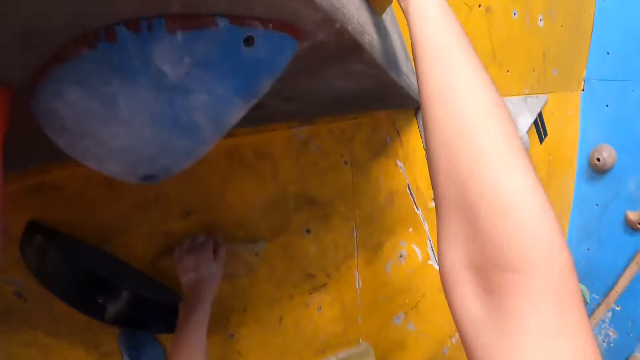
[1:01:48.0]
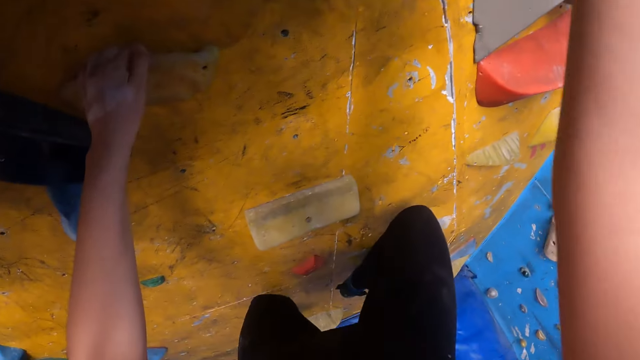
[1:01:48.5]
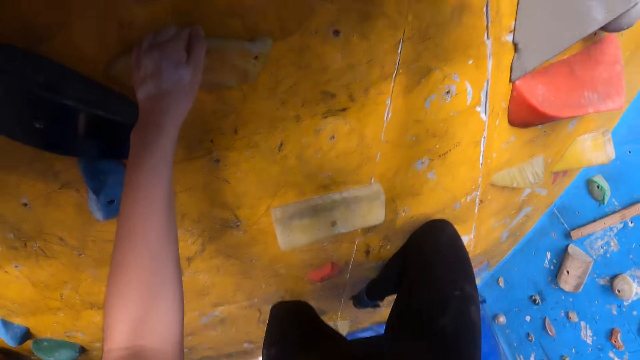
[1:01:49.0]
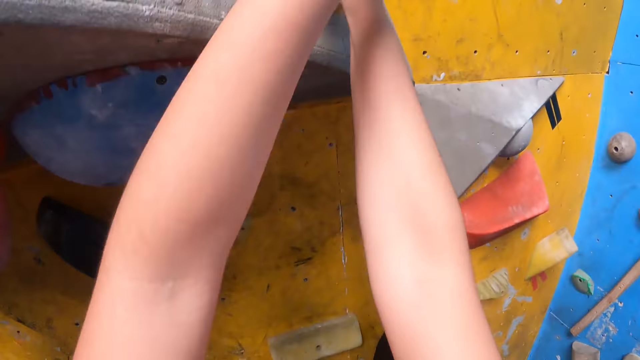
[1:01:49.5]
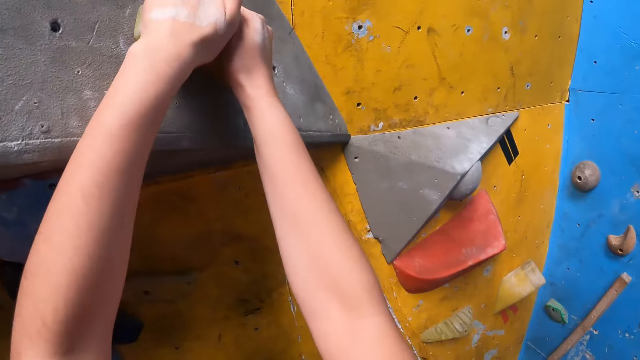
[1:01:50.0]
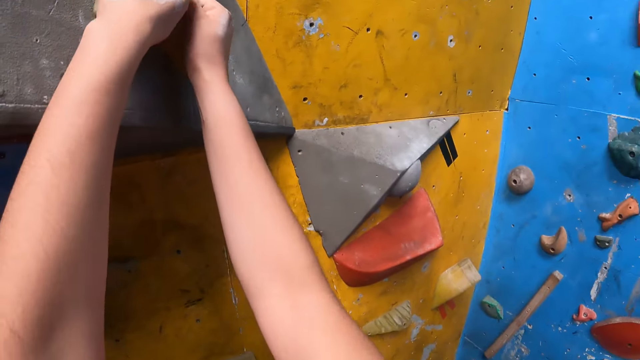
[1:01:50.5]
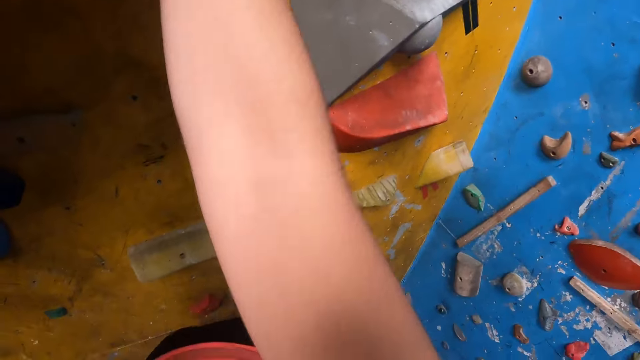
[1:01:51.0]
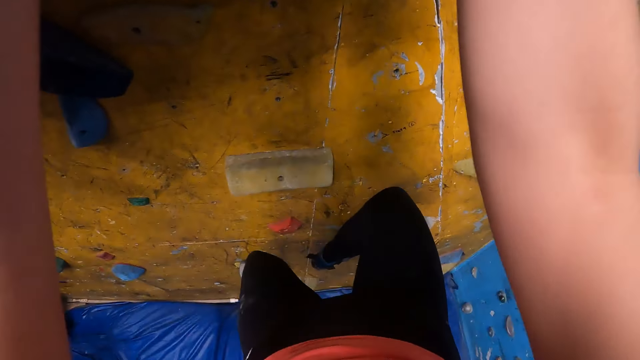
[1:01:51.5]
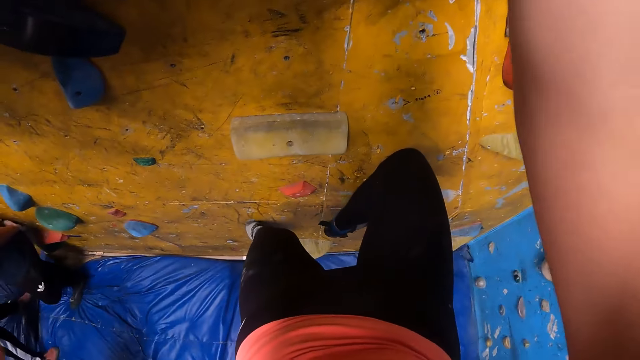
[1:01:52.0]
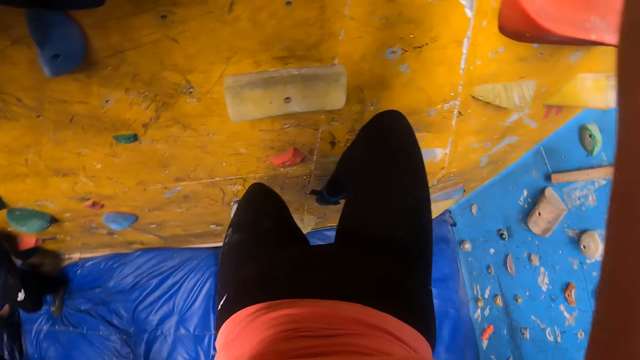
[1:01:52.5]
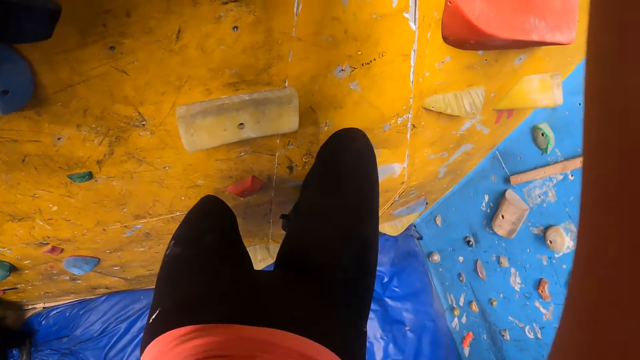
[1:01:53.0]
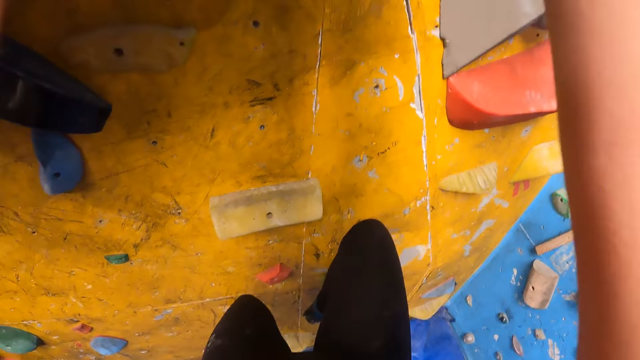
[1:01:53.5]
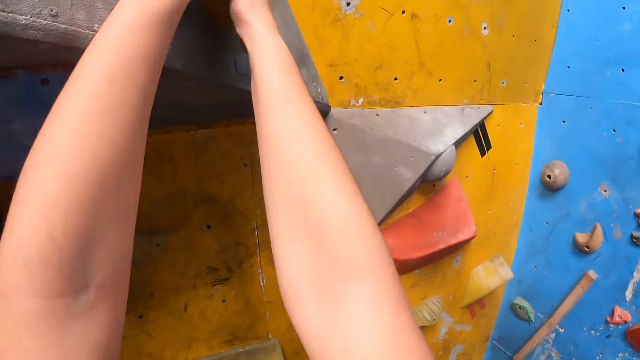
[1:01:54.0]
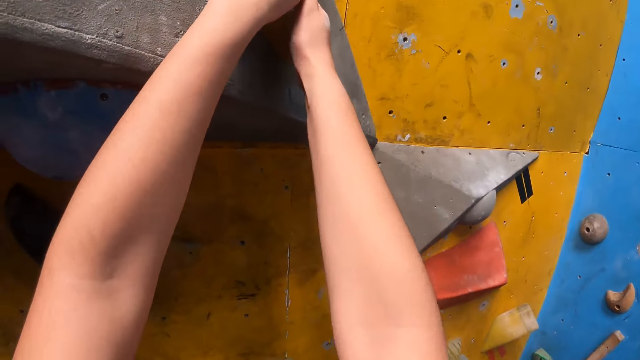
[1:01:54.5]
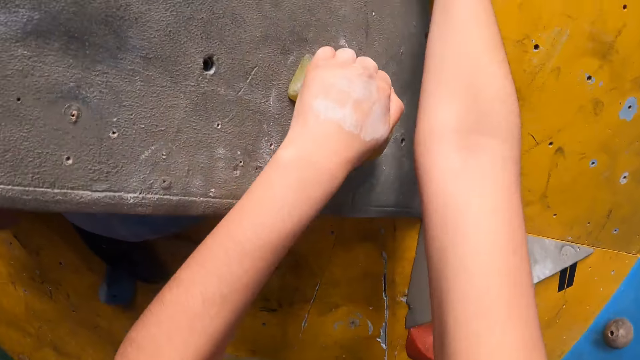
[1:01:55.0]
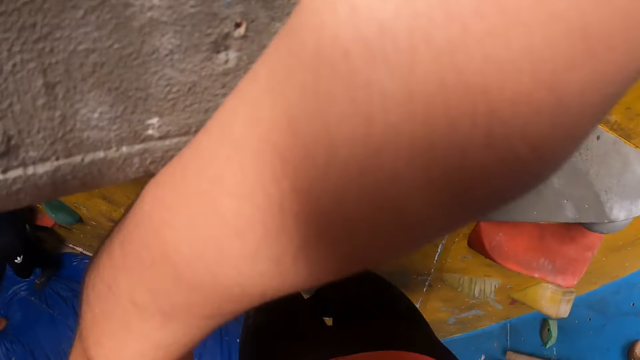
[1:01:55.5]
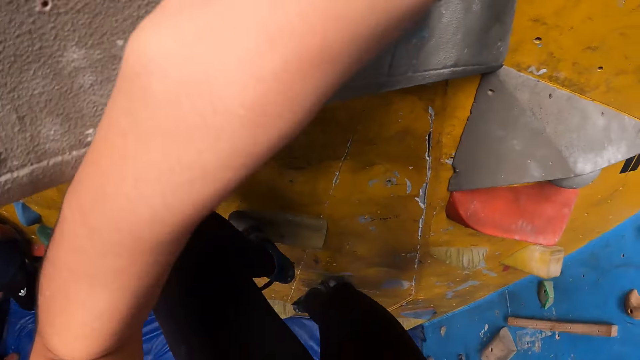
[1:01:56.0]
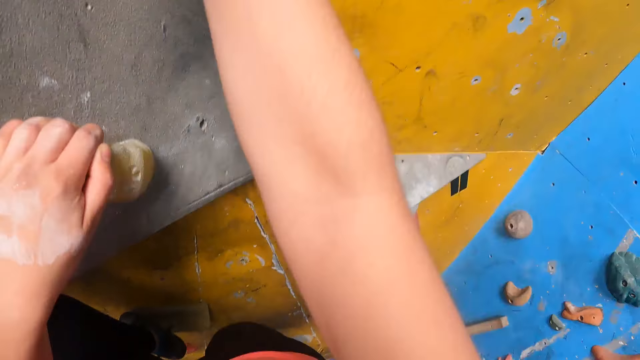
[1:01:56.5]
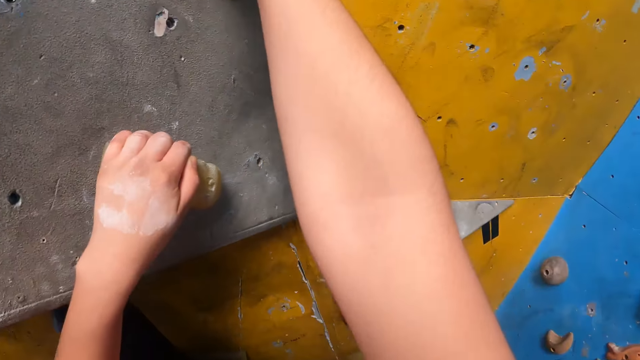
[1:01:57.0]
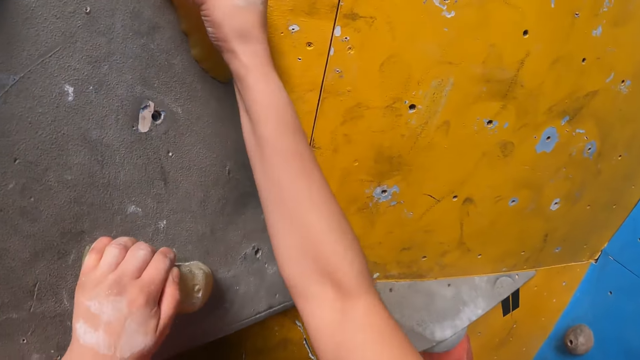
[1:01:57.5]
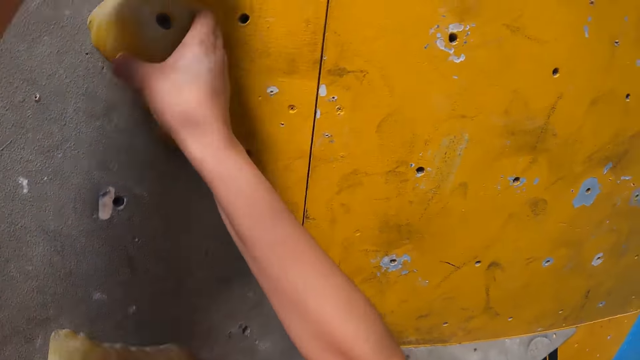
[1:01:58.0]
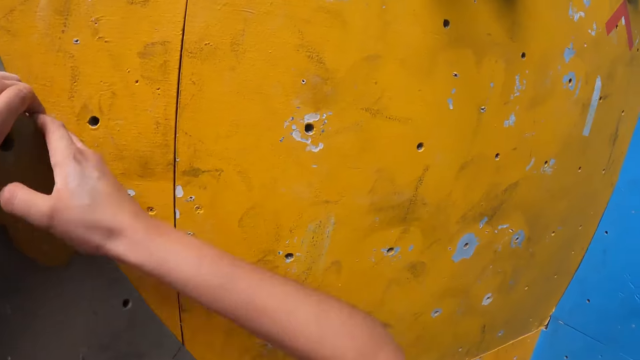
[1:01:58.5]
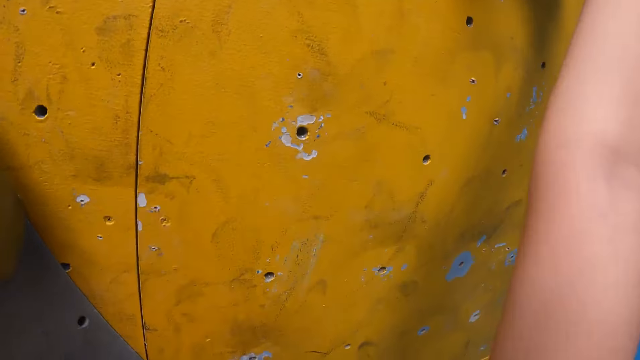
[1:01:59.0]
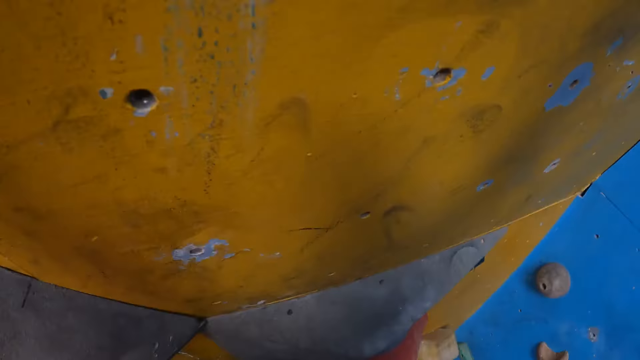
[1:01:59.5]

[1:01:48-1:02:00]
The camera wearer climbs the wall.

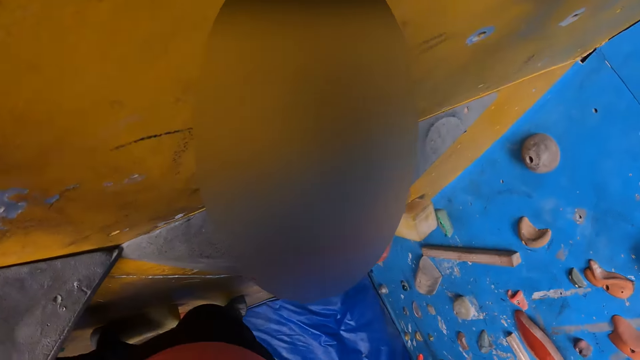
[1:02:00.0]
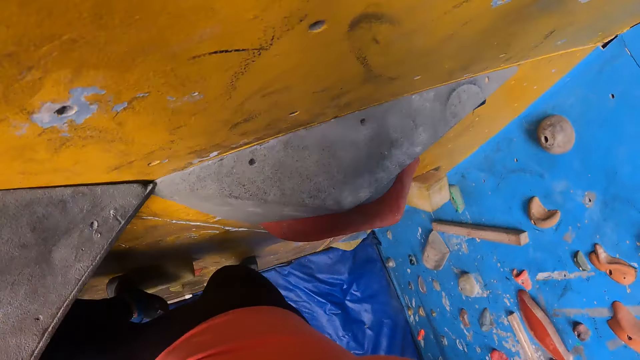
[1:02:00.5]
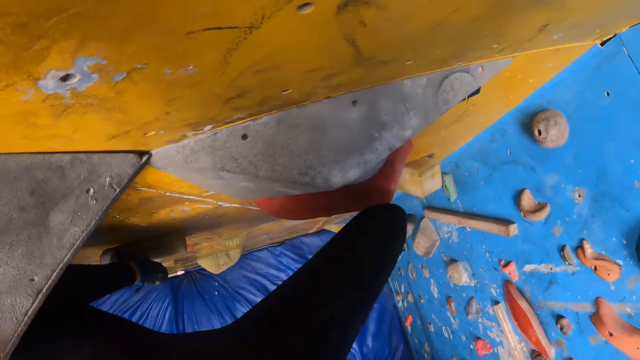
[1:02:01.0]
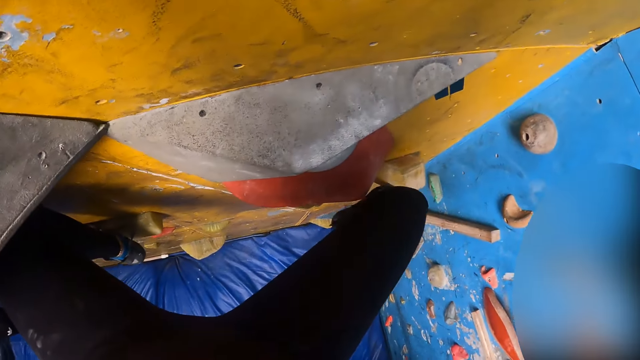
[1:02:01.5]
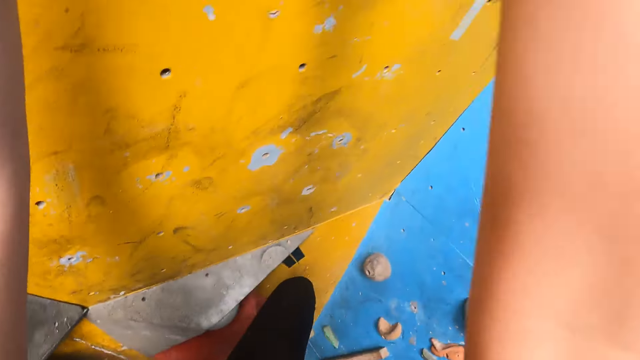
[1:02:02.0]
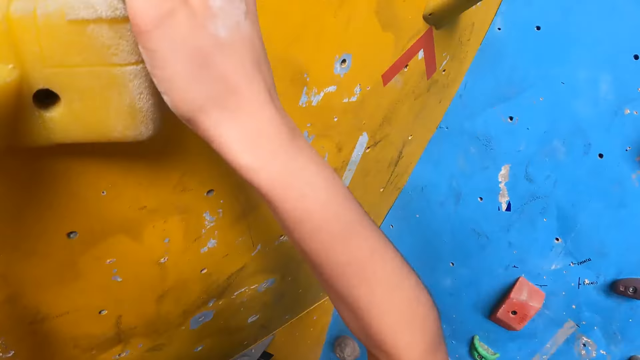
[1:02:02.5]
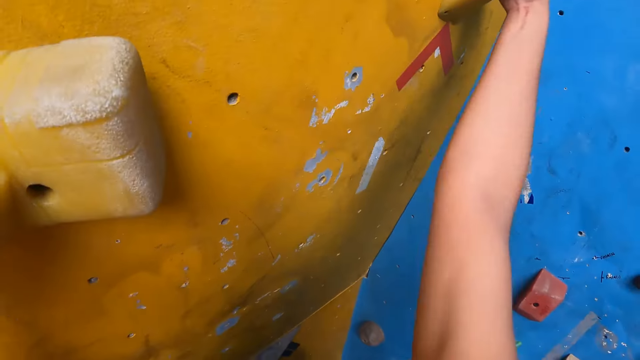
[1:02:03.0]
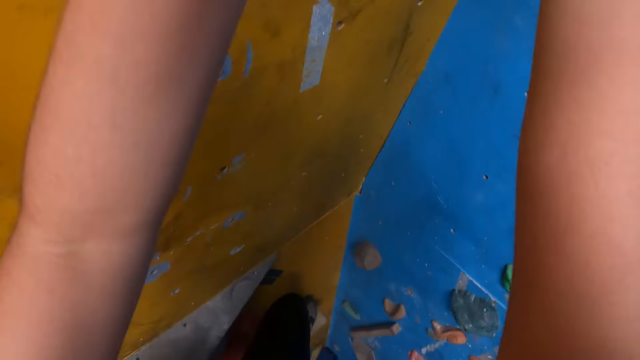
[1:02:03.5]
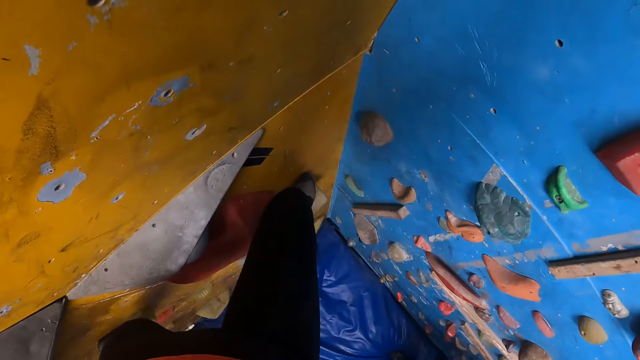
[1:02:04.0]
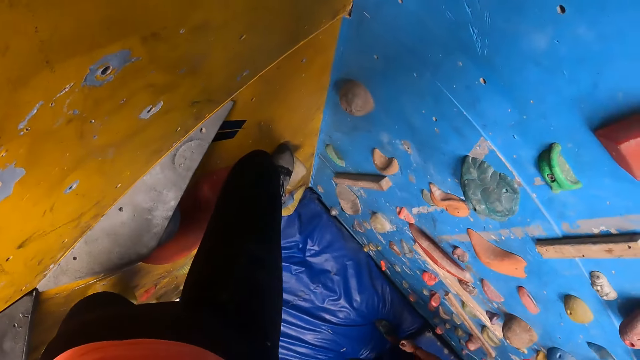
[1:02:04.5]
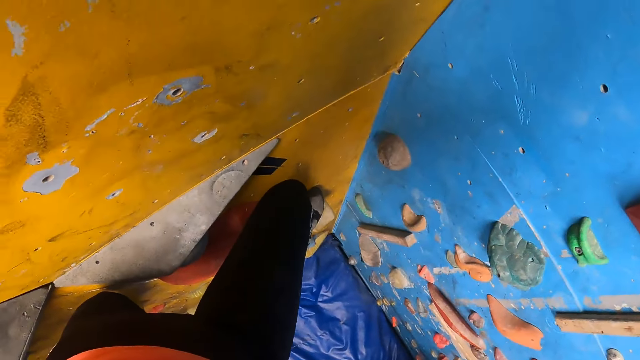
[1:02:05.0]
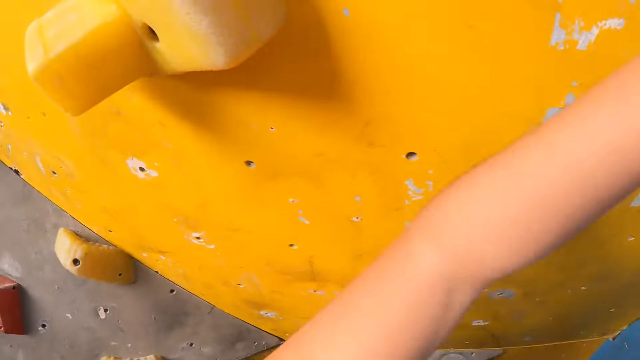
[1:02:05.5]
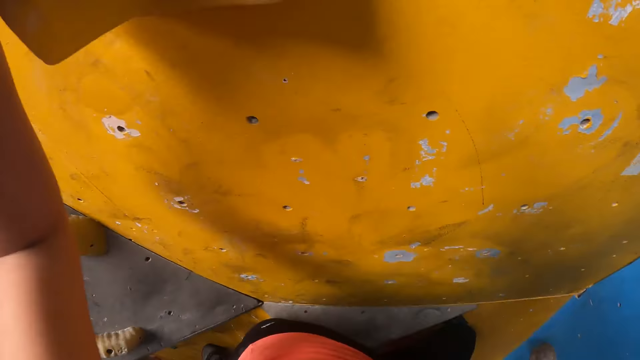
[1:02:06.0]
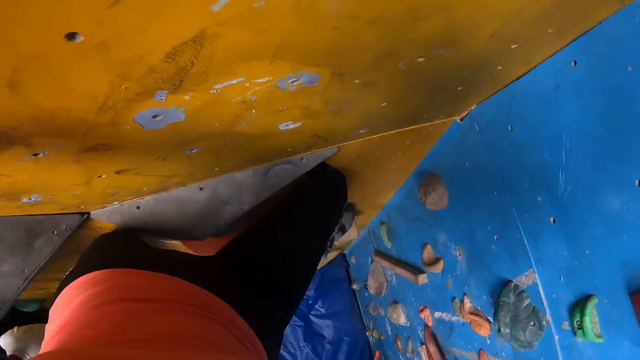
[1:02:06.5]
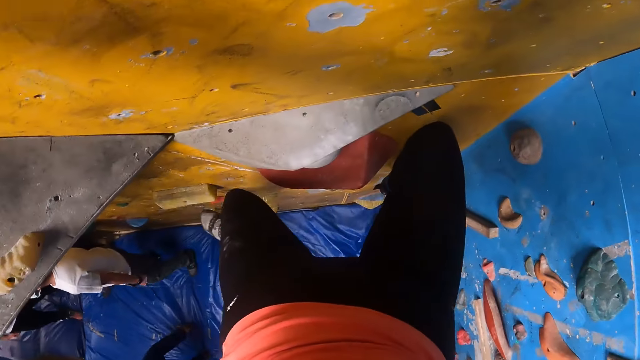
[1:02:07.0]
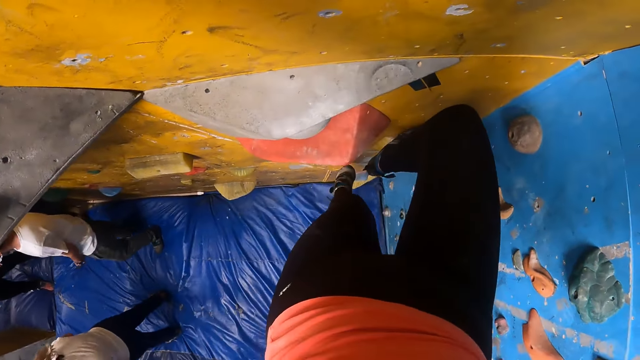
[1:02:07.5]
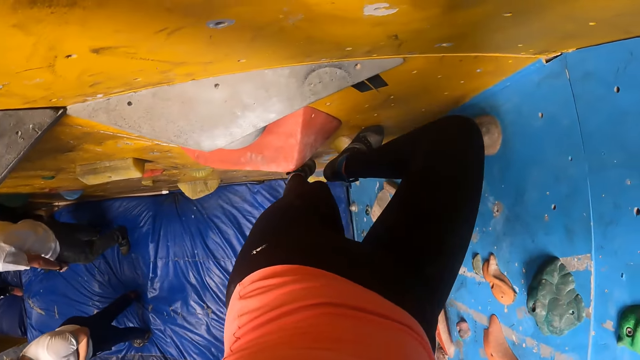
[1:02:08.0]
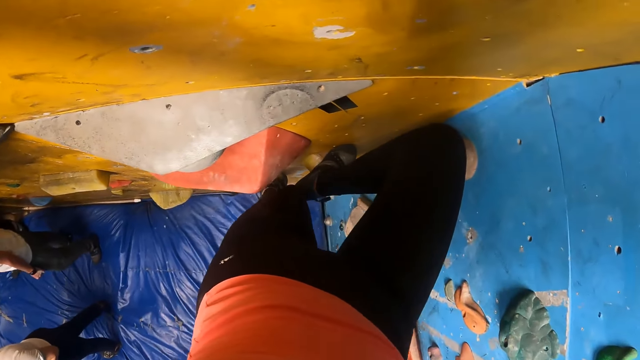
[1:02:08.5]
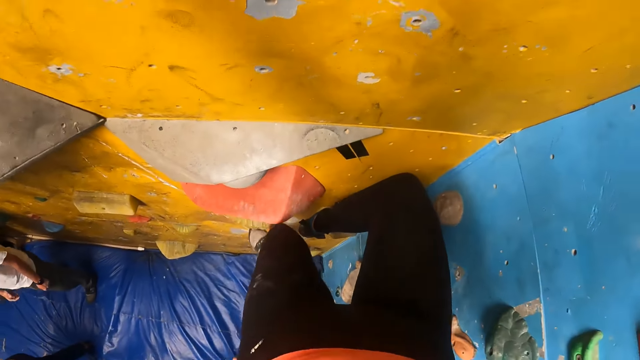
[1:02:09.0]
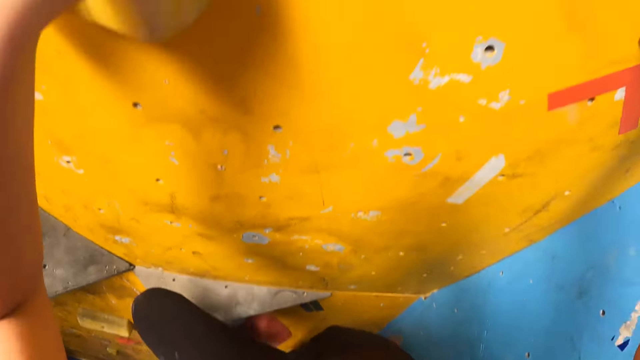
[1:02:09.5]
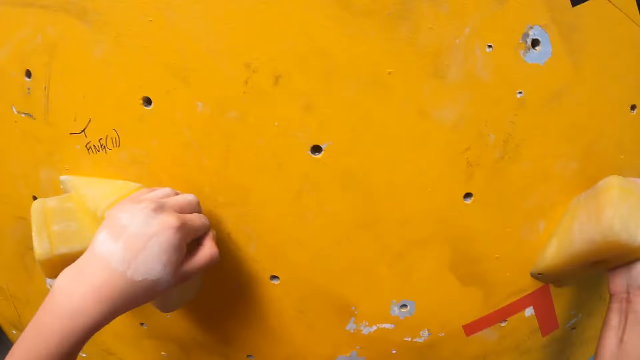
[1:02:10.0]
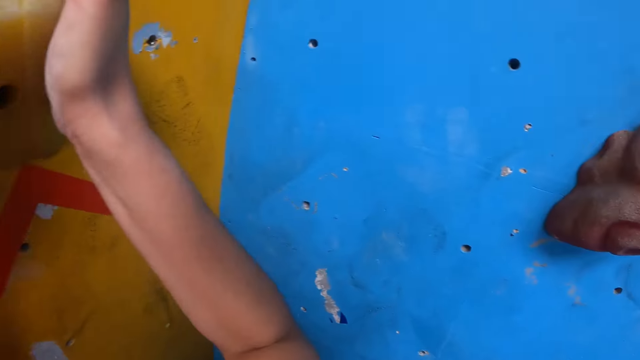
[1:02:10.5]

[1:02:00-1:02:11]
The camera wearer looks down.
